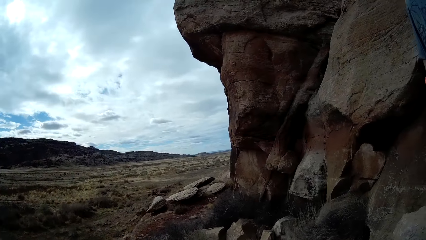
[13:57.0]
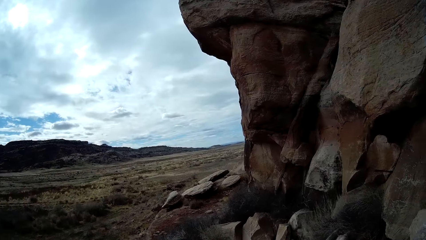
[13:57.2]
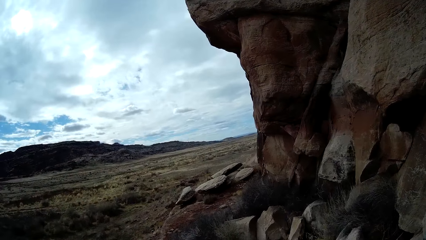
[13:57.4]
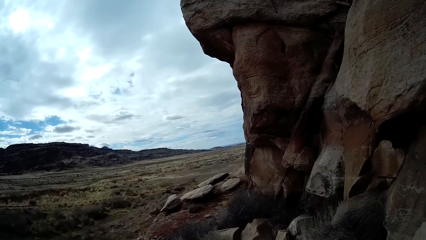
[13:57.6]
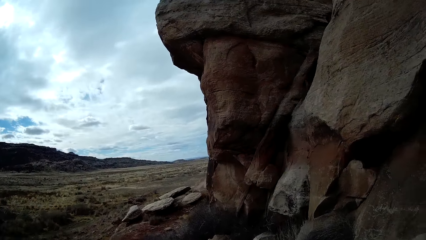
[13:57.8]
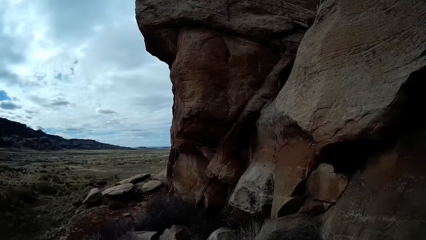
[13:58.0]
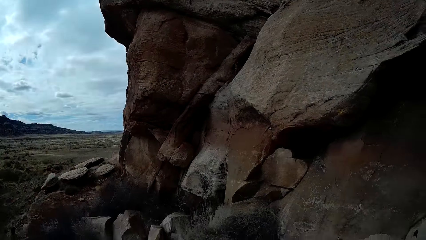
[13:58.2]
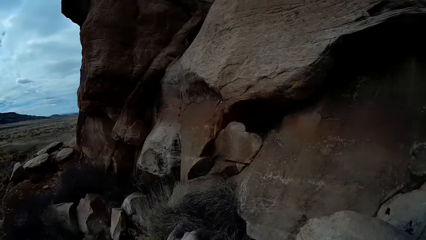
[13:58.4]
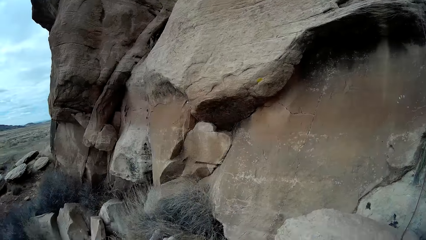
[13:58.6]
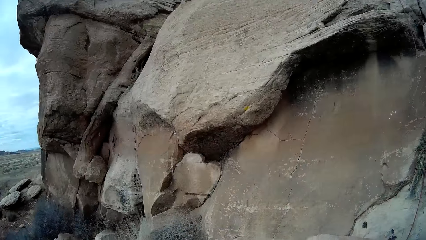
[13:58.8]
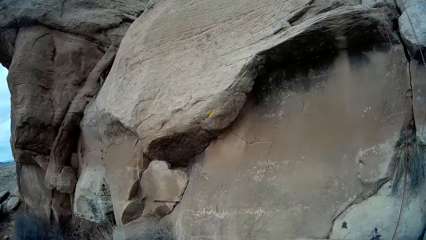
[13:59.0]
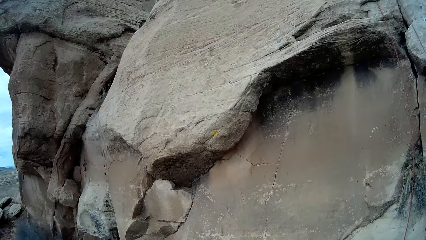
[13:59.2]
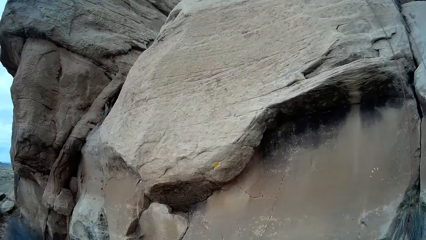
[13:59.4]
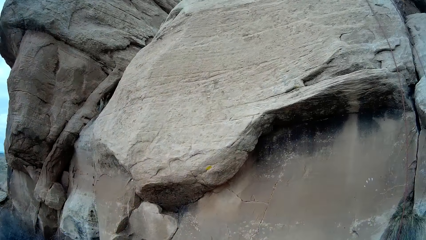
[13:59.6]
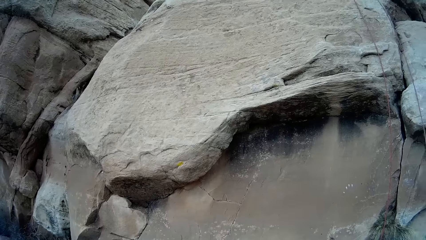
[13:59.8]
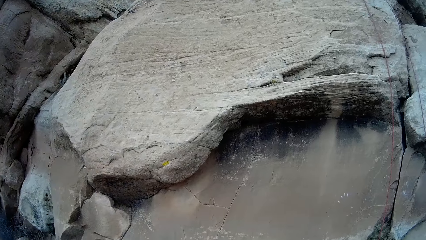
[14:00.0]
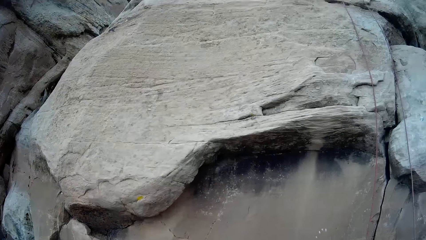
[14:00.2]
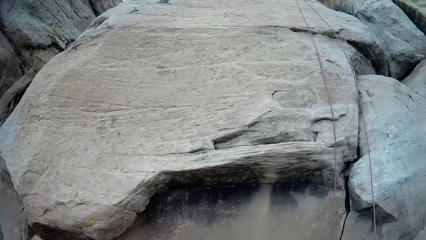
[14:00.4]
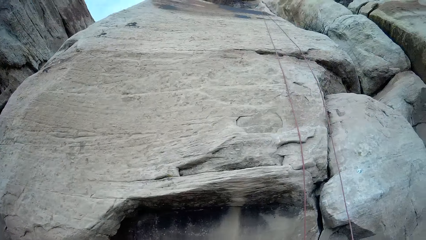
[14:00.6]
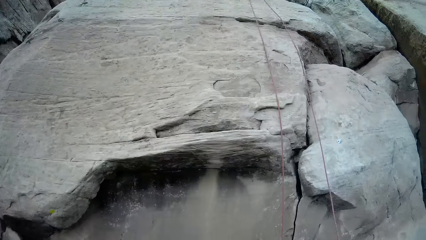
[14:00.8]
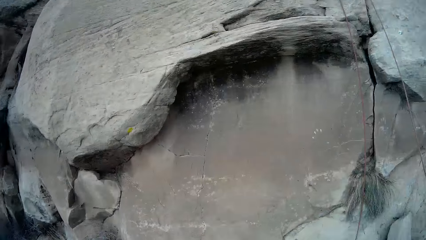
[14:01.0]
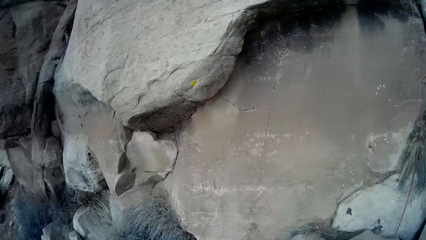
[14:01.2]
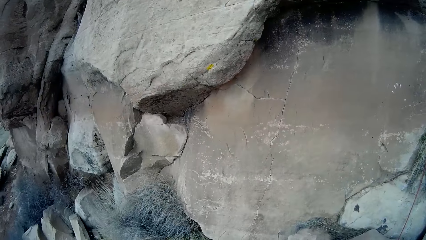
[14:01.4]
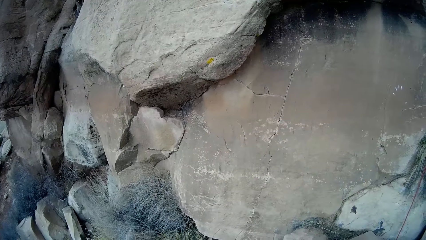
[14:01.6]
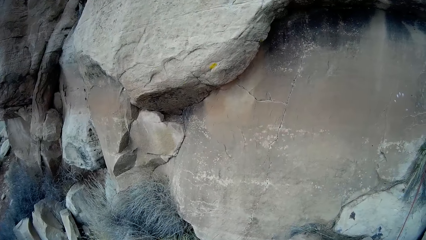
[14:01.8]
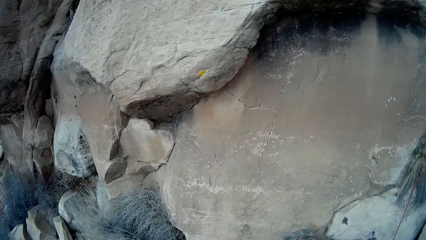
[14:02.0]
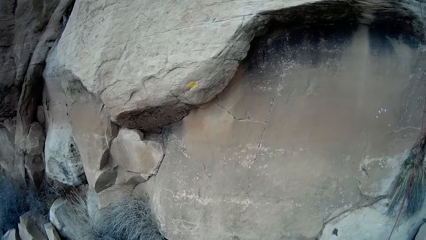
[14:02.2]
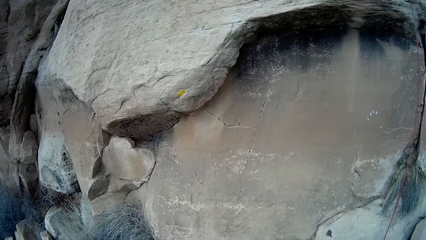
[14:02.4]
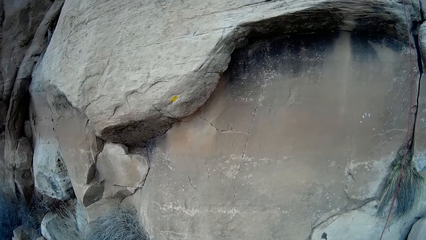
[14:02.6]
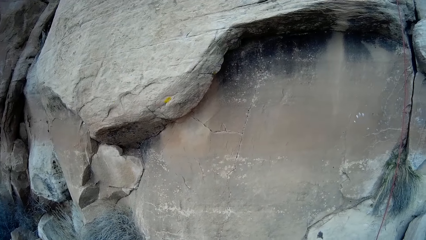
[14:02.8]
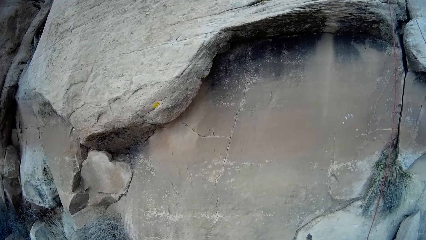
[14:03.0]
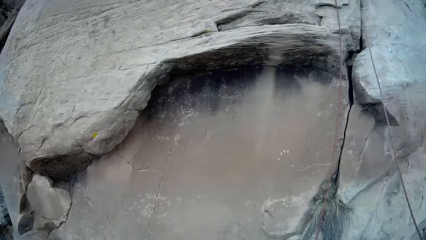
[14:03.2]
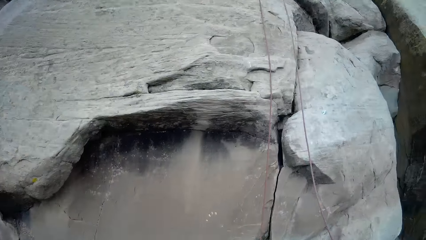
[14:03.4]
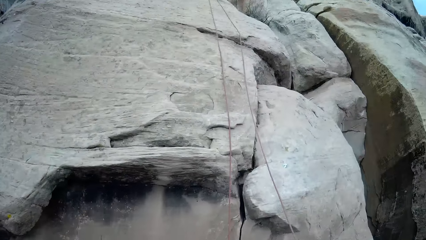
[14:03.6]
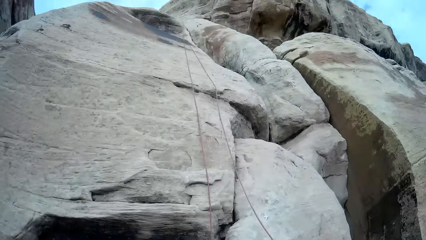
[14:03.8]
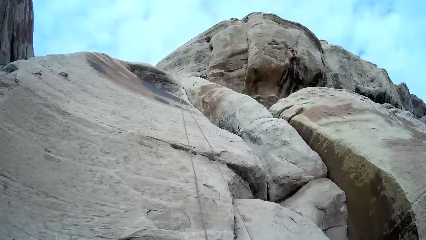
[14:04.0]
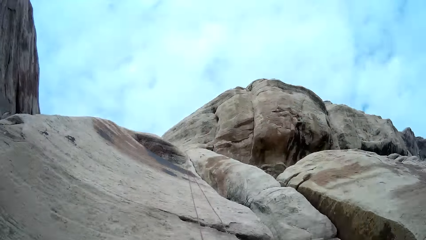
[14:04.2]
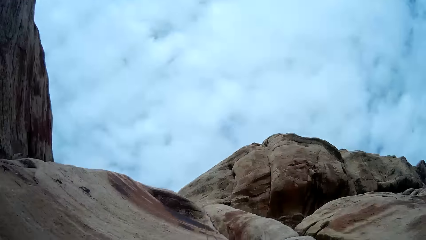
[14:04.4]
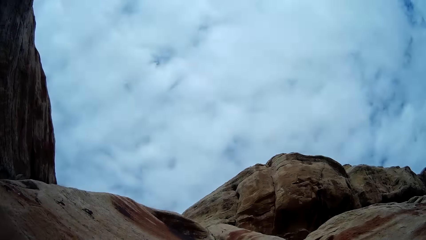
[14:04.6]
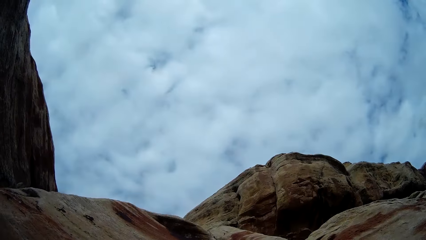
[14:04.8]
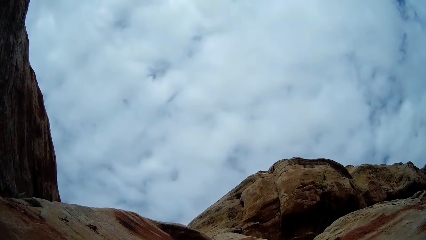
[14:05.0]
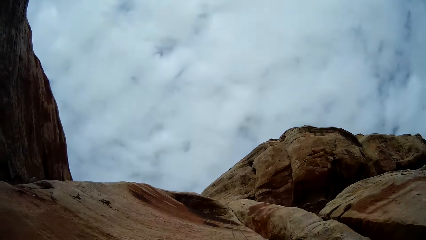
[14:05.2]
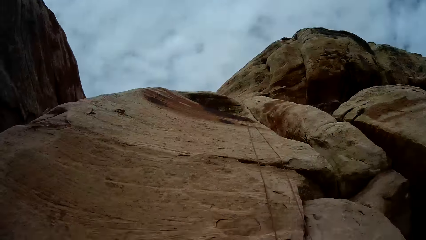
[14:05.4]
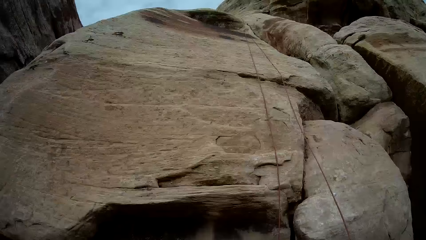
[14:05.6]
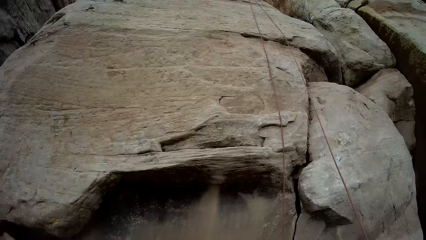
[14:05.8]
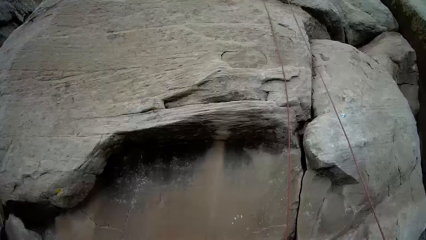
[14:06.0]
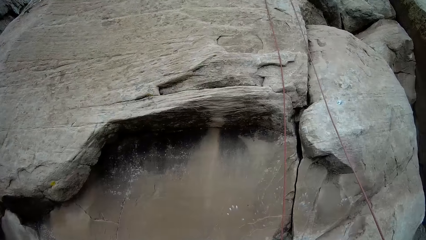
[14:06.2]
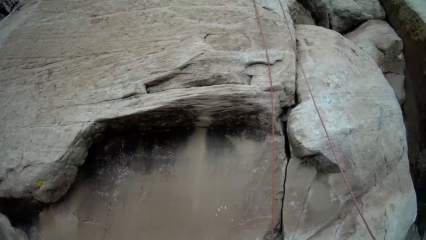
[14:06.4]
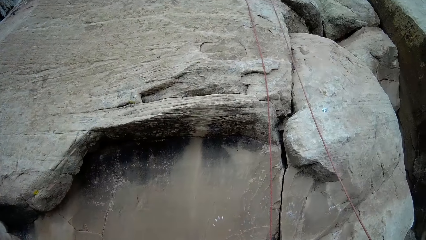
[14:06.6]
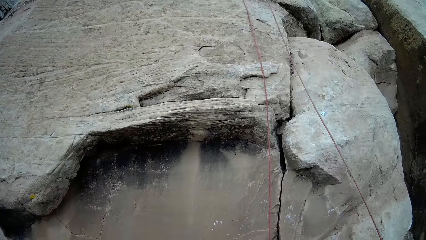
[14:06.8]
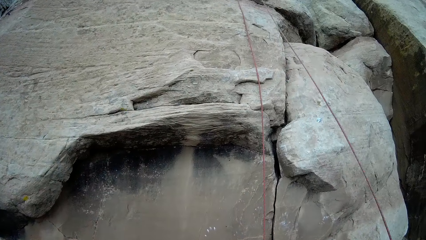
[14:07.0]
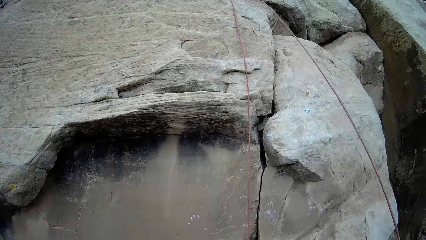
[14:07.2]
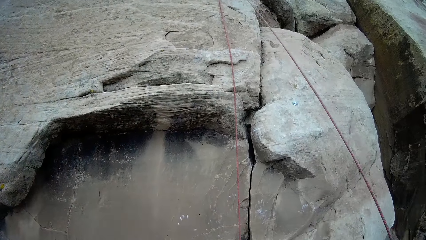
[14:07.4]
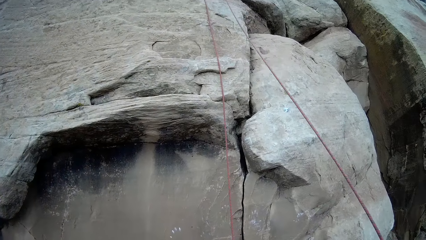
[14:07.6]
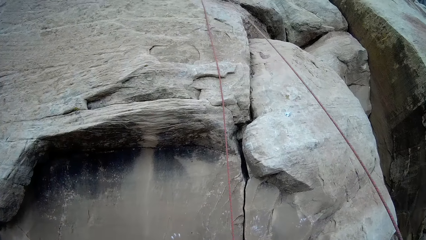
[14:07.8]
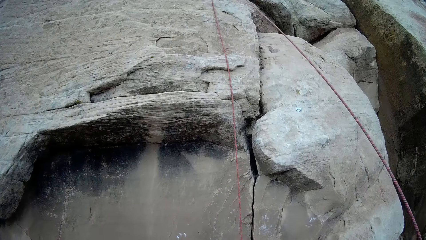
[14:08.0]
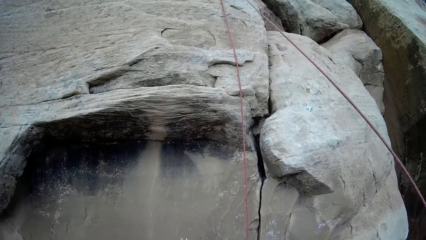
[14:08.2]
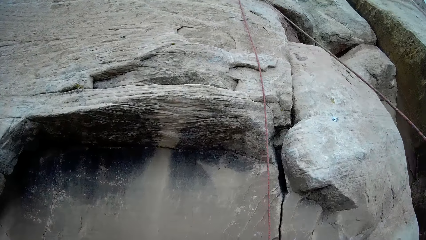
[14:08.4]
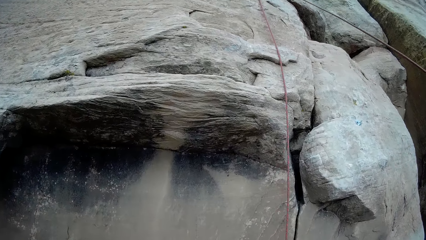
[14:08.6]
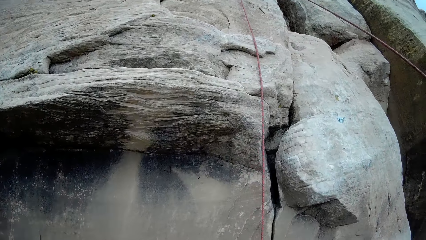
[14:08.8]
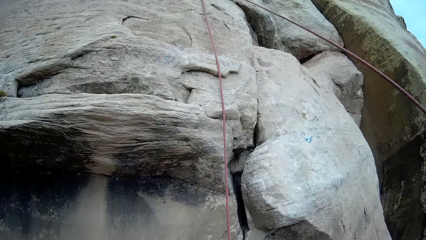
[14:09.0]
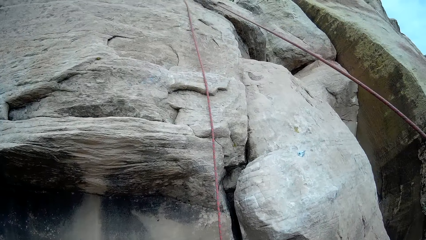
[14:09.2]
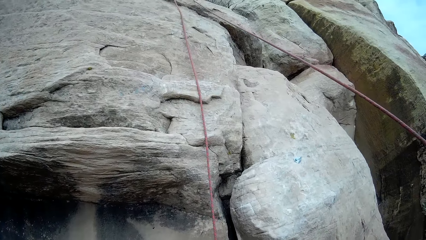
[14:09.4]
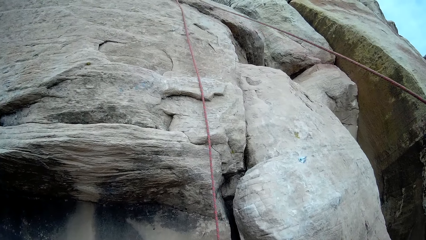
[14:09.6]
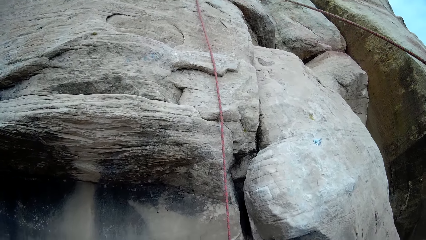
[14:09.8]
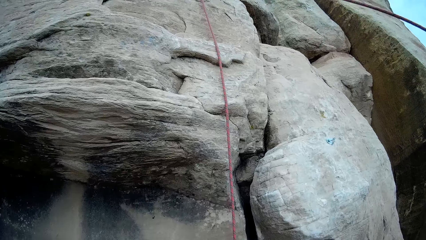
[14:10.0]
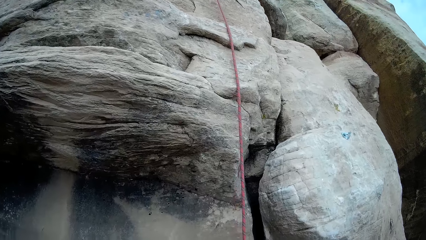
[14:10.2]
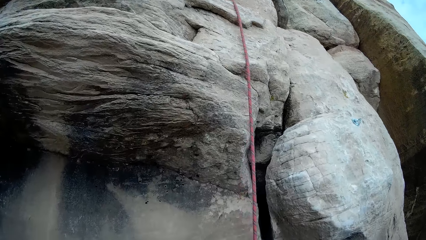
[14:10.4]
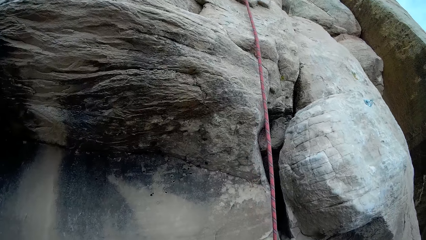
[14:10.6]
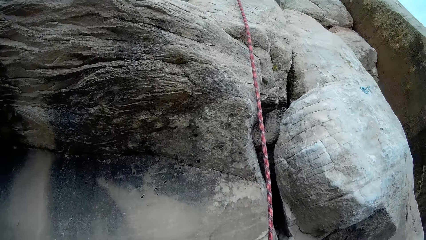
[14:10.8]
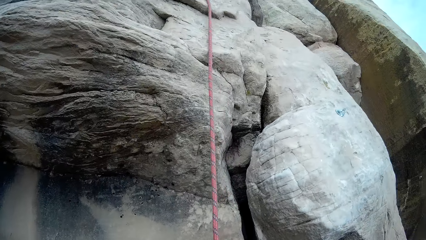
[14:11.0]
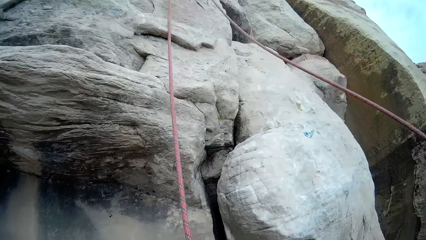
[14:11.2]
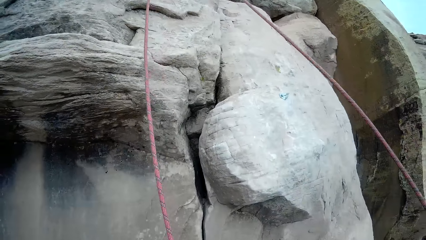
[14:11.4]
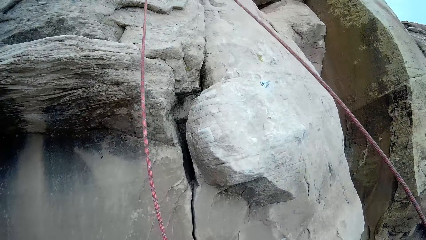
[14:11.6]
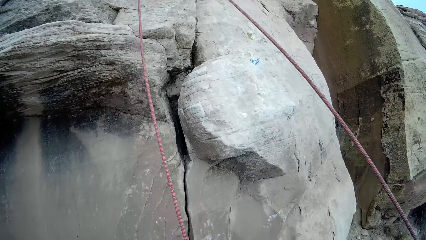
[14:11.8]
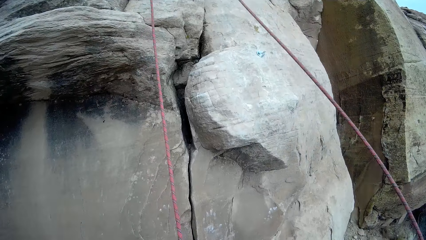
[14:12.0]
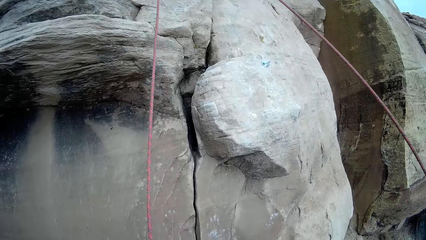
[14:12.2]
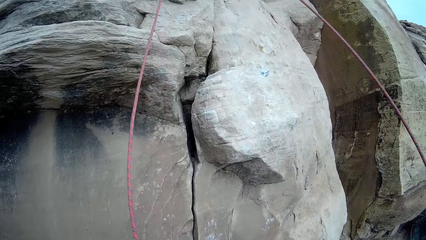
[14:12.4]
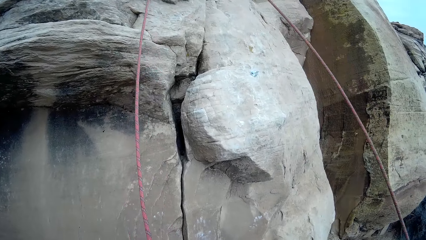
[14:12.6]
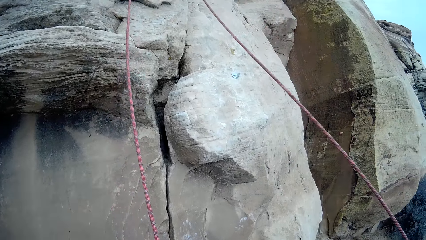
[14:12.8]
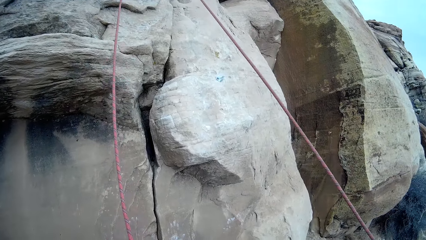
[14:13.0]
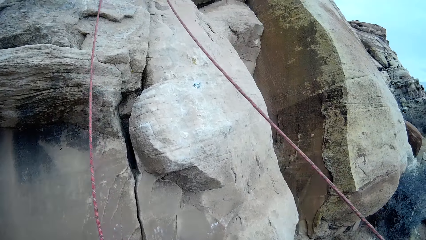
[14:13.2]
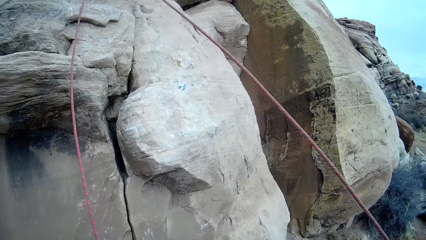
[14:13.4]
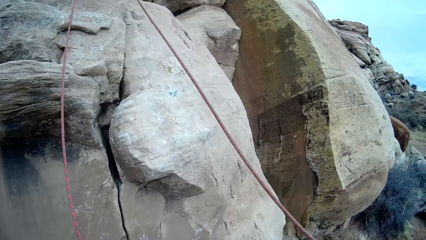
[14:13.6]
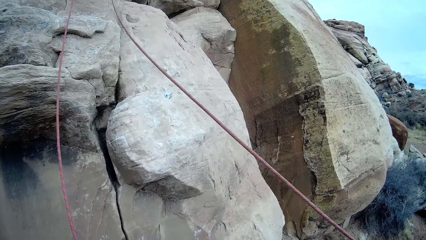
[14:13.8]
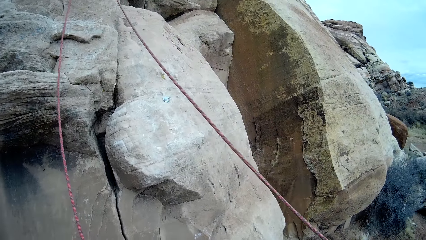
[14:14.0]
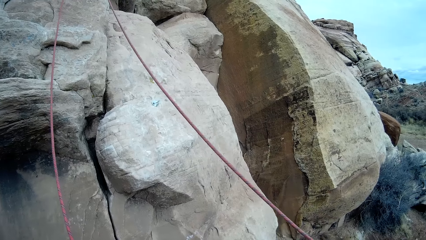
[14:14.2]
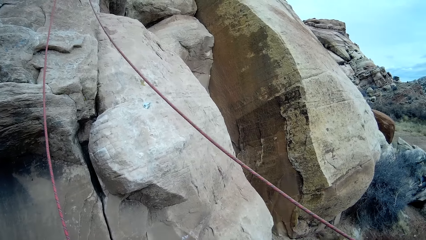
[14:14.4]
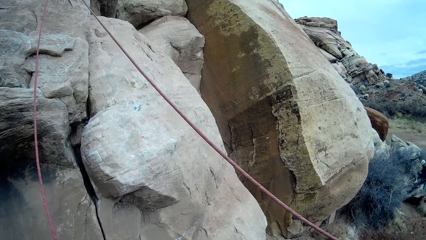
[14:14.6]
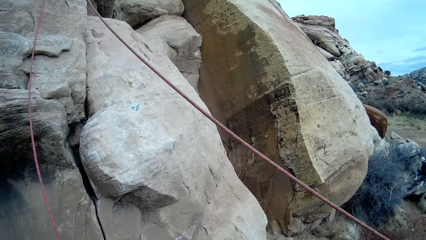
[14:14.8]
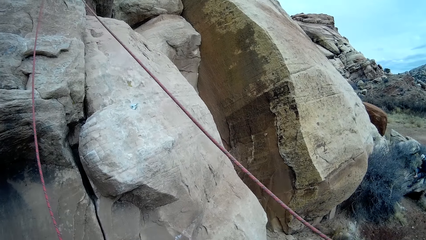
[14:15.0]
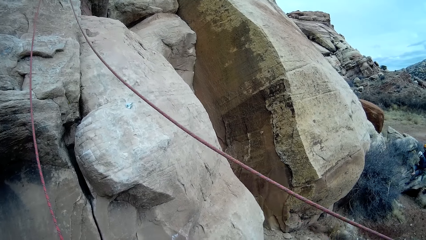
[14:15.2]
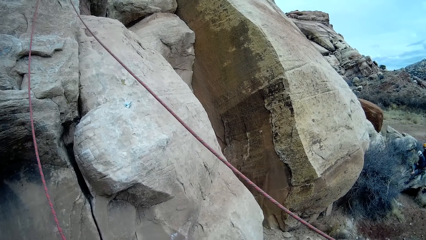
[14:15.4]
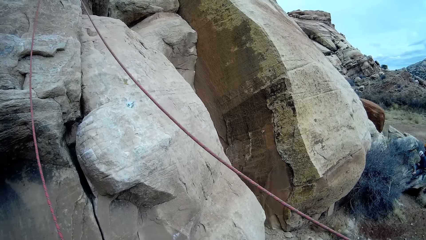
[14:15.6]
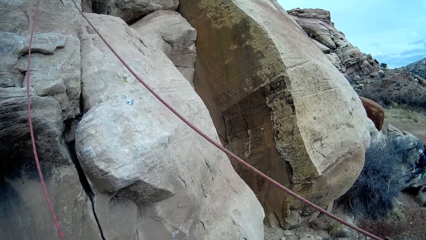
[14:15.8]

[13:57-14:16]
The camera wearer looks around. They look around. They pick a rope from the mountain and hold the rope.
